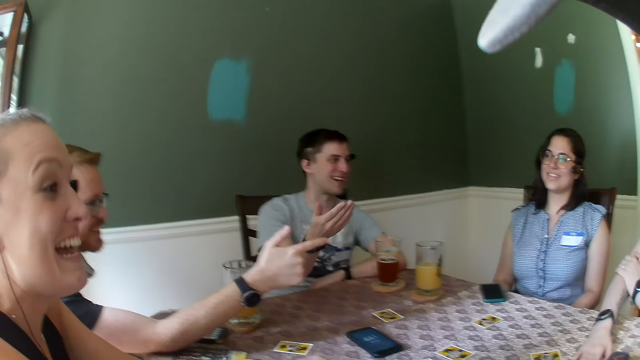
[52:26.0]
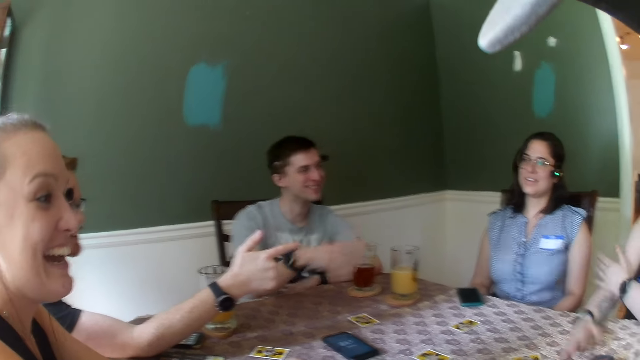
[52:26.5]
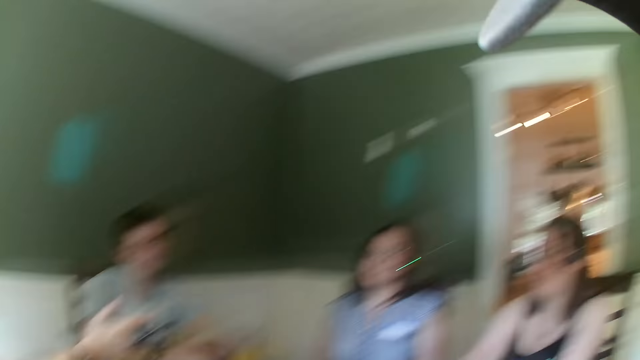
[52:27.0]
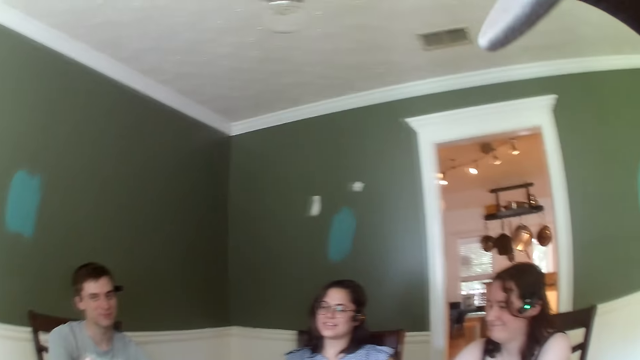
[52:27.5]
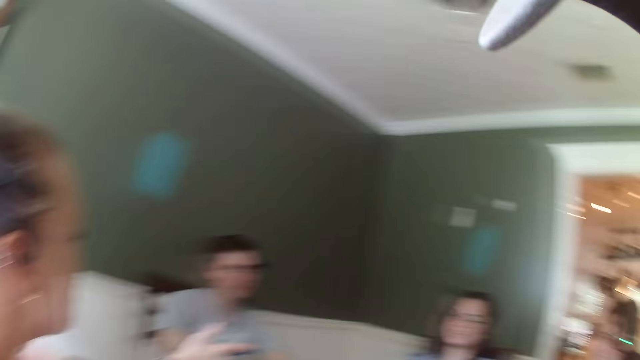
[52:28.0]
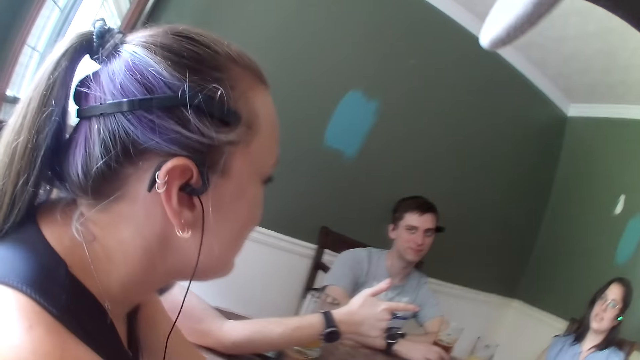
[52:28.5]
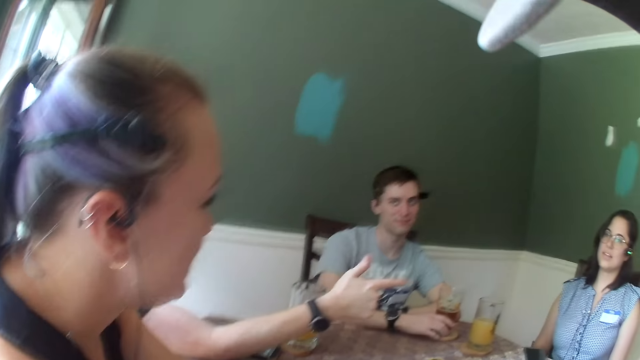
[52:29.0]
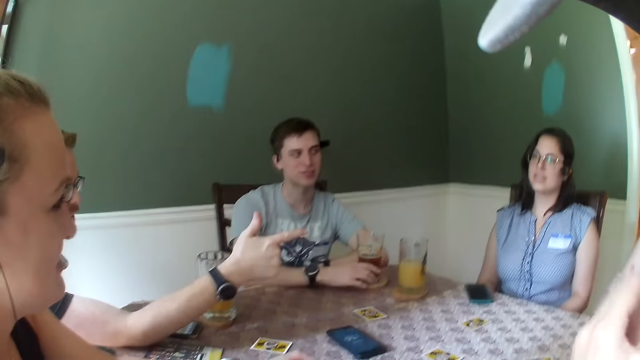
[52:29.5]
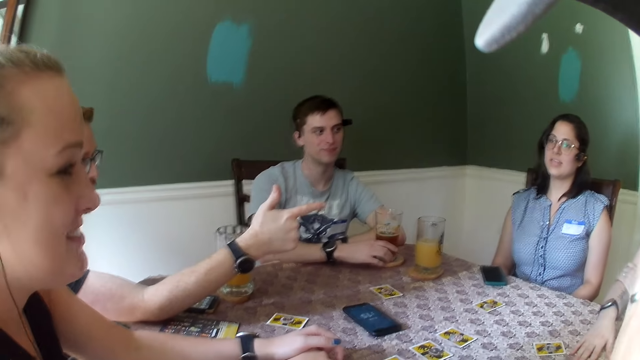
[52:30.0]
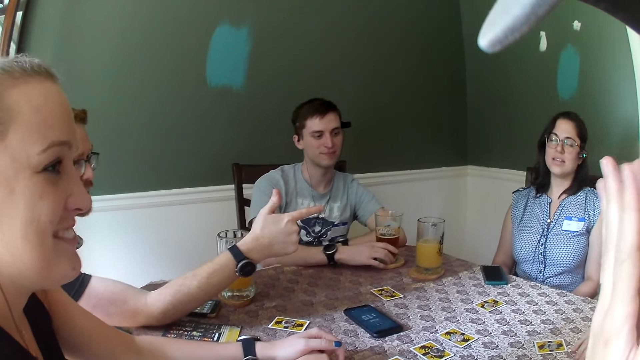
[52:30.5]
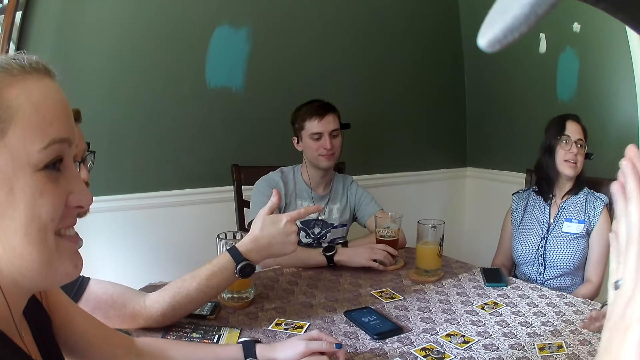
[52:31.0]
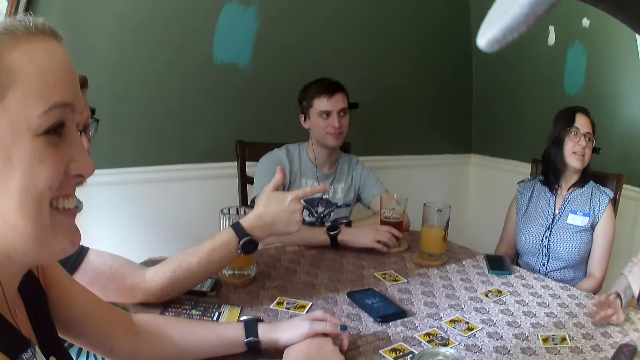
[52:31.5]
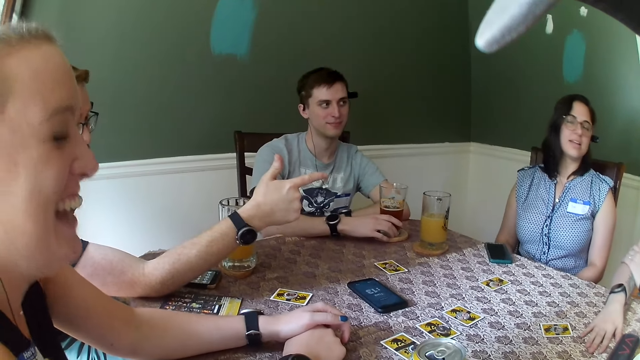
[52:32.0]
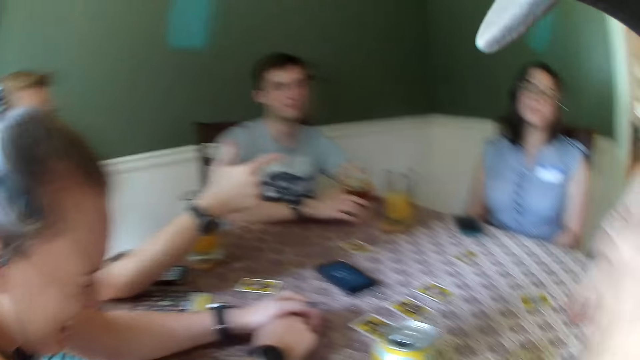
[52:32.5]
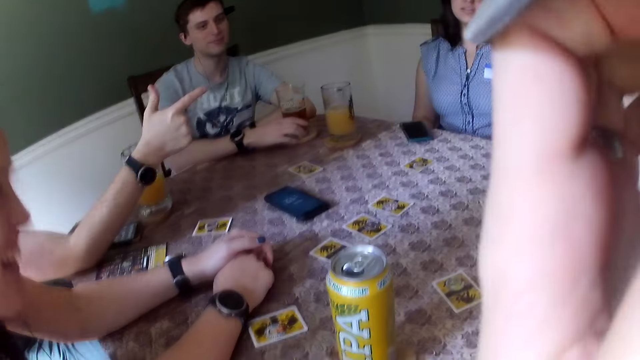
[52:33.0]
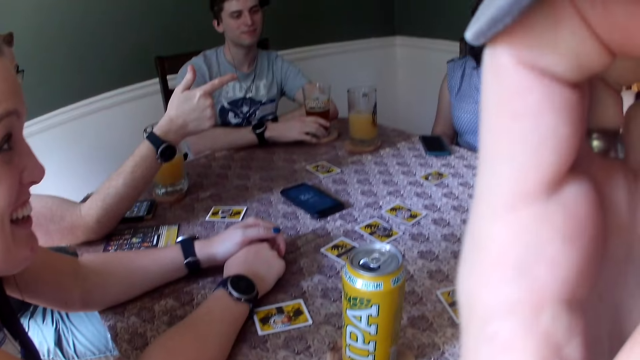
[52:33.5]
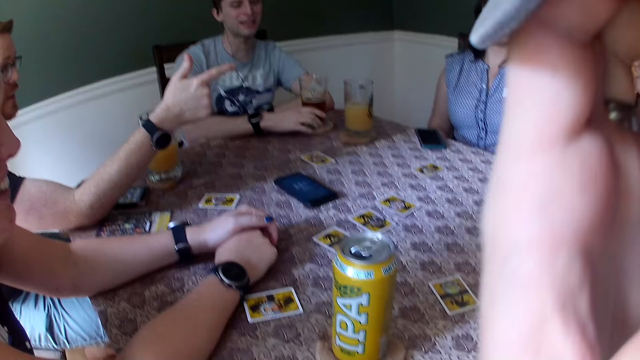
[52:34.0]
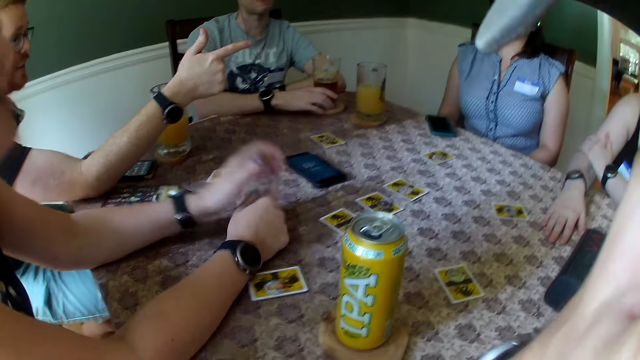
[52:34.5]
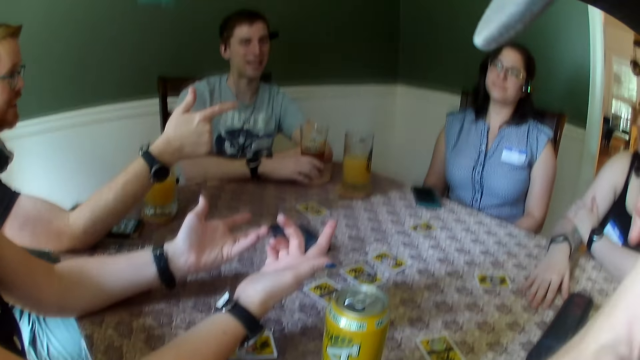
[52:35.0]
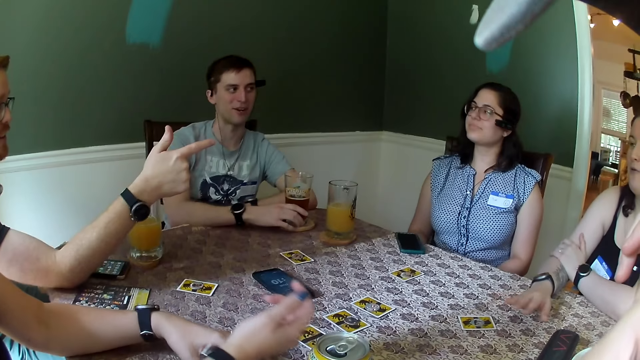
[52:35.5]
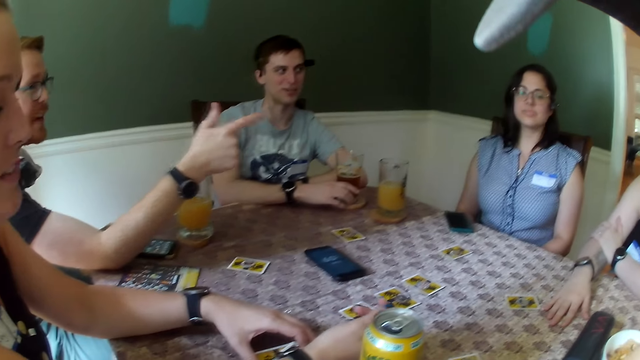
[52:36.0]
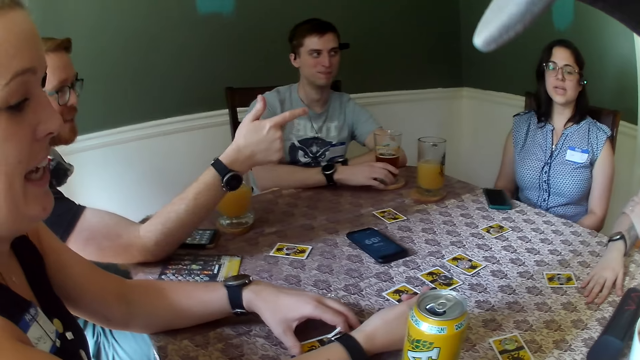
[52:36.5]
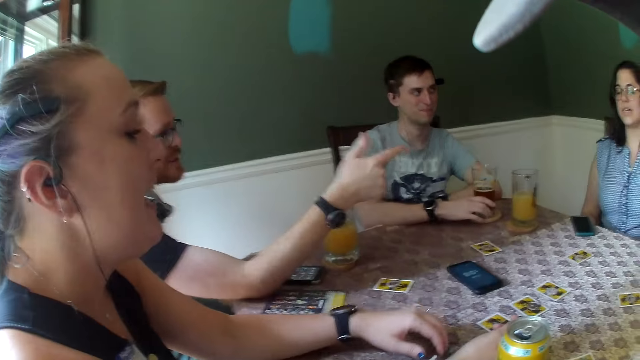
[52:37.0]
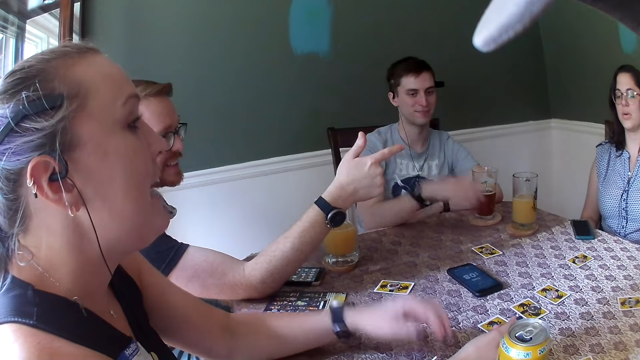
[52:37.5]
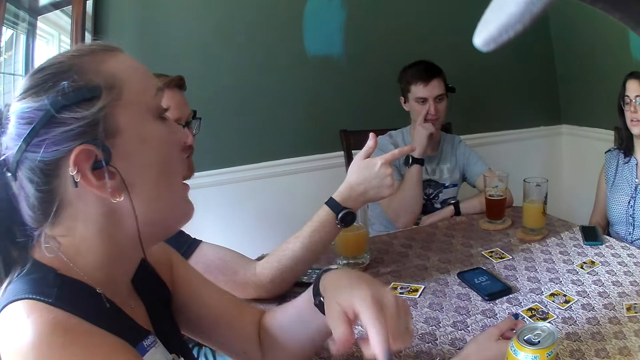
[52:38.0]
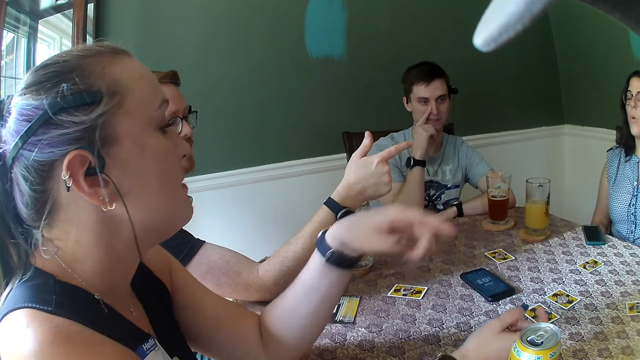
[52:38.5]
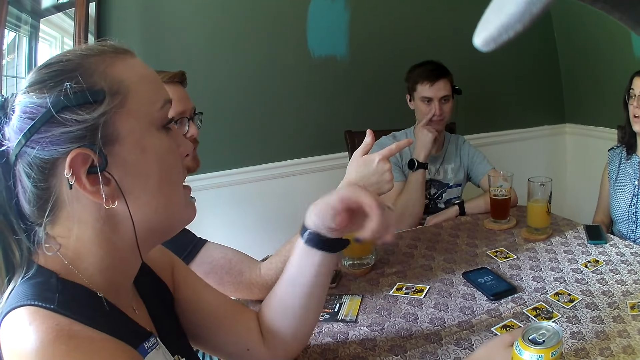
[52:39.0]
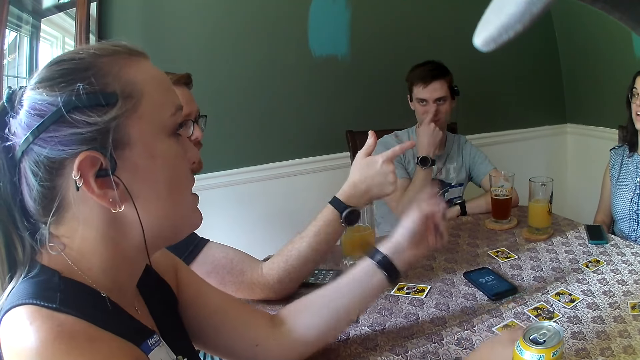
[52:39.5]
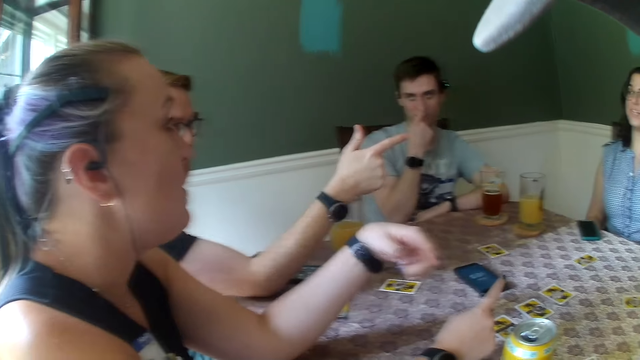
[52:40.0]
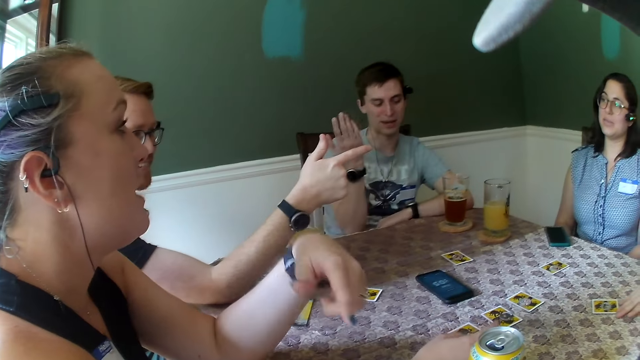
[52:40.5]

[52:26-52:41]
A man makes a gesture. The woman gesticulates with both hands. The camera wearer rubs both hands together. Another man makes a gesture. The woman hits her right hand on the table. The camera wearer touches his face with his left hand. Another woman gesticulates with both hands. A third man touches his face with his left hand.

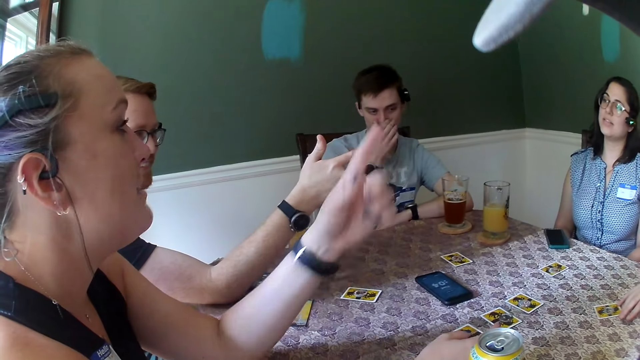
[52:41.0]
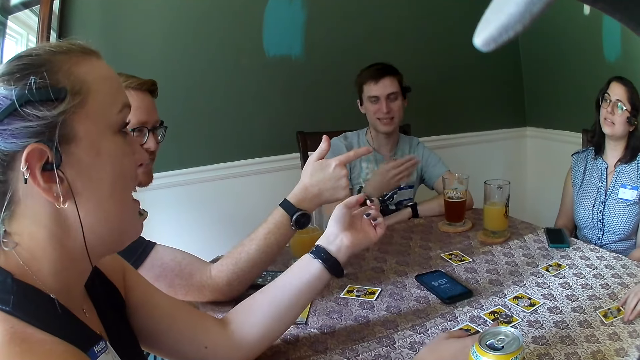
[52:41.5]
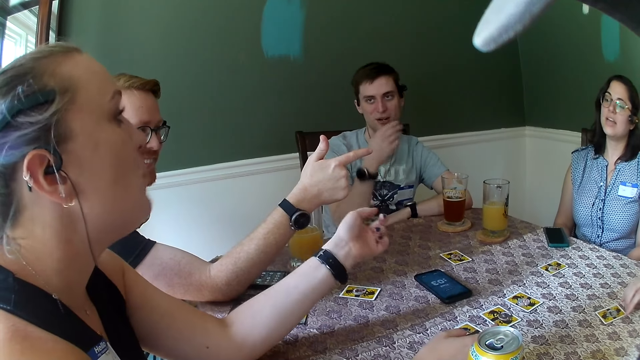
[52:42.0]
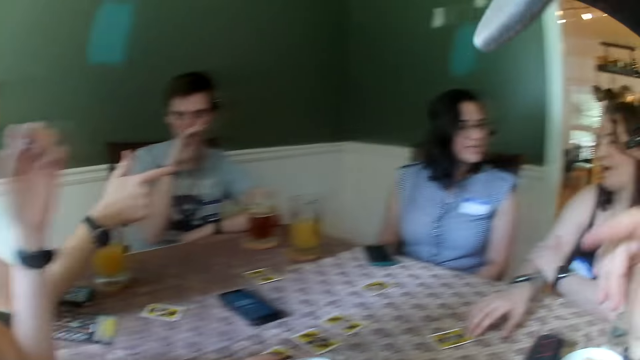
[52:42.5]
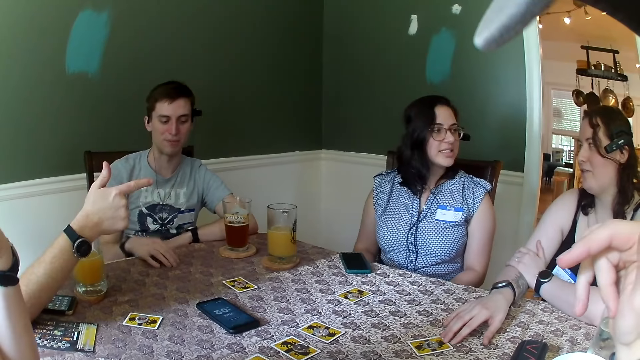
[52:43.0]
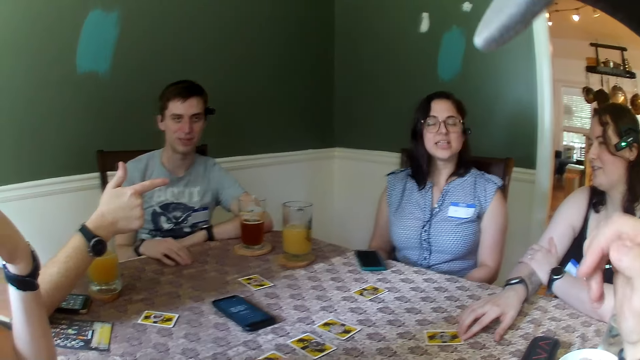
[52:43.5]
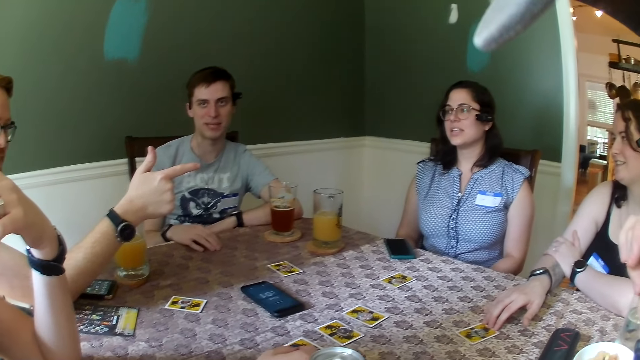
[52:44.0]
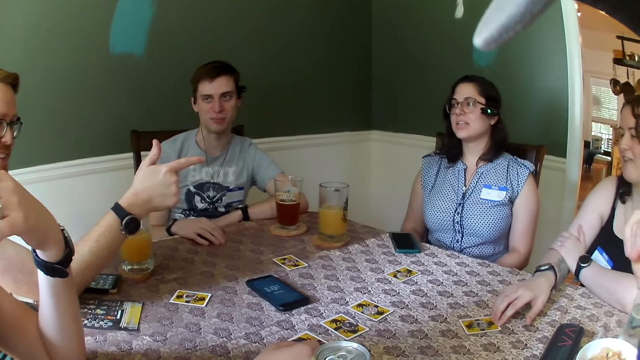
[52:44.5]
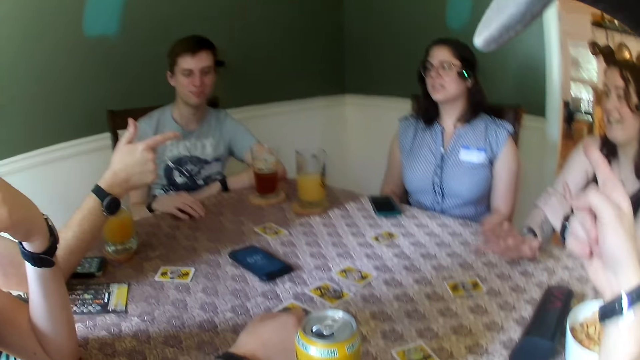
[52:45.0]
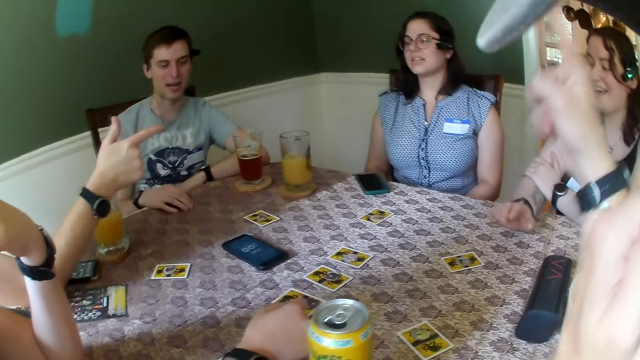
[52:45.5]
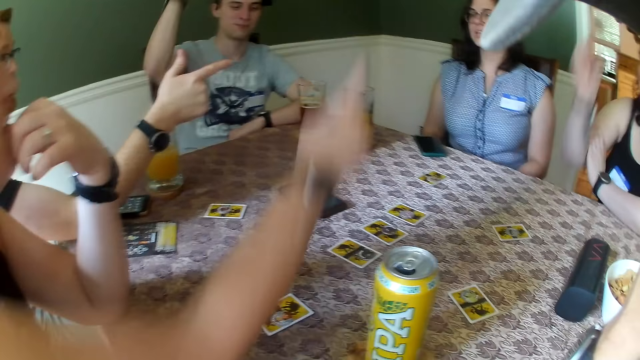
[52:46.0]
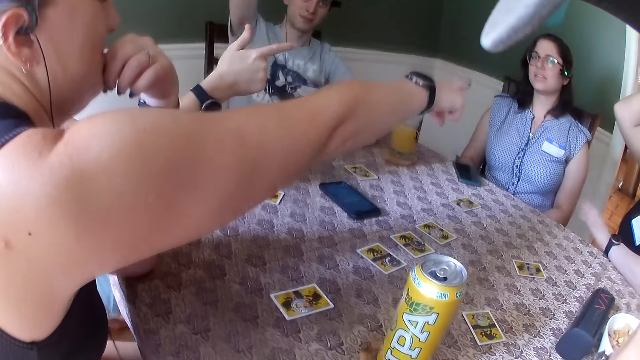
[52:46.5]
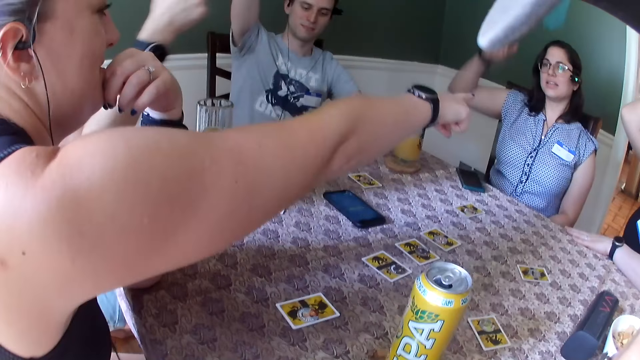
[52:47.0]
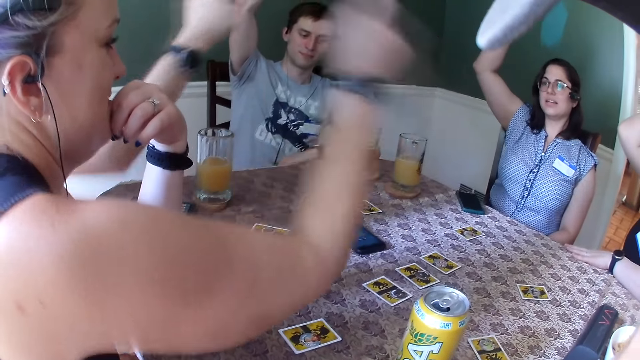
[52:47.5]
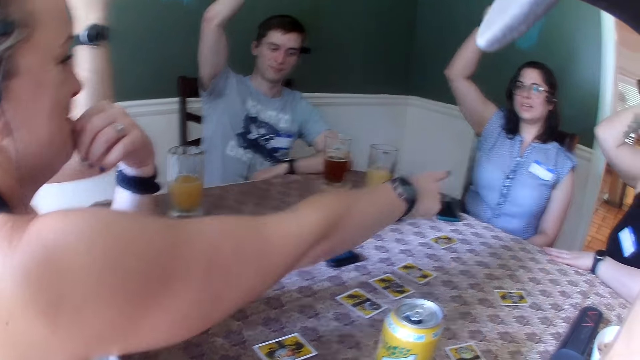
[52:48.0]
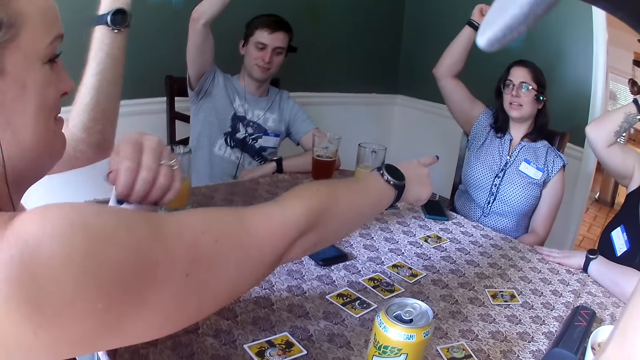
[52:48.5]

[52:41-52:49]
The camera wearer makes a gesture. The man raises his right hand. The woman points to another woman. A woman makes a gesture. Another man raises his right hand. A third woman raises her right hand. The first woman points to the second woman.
